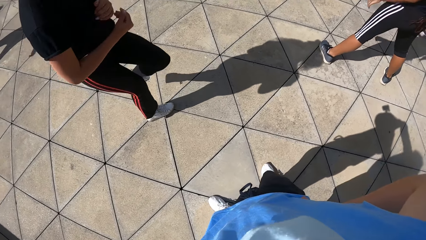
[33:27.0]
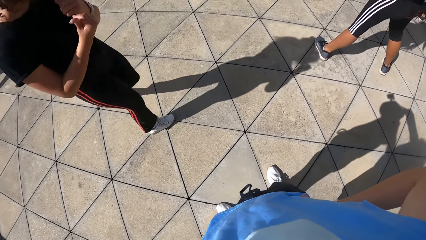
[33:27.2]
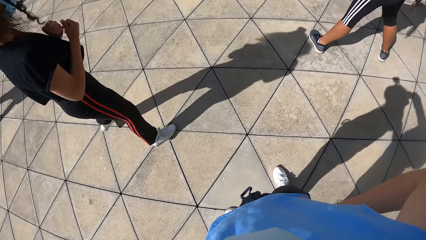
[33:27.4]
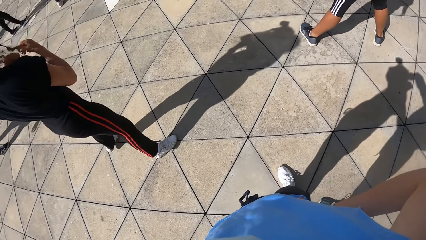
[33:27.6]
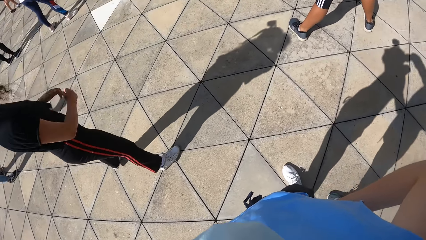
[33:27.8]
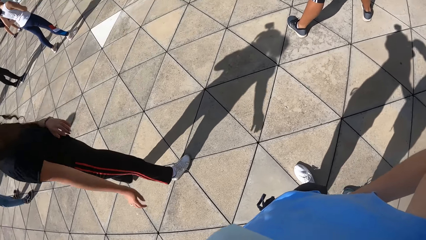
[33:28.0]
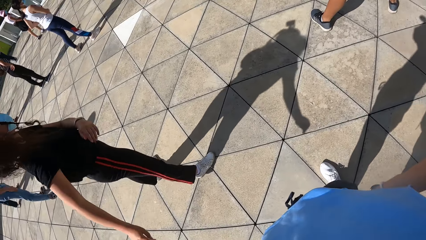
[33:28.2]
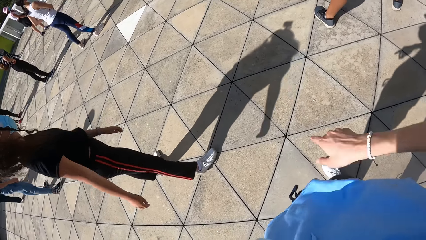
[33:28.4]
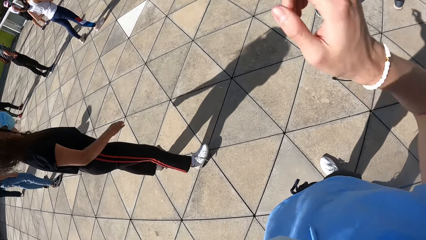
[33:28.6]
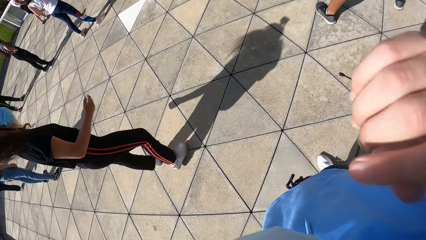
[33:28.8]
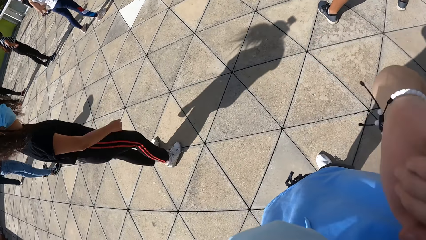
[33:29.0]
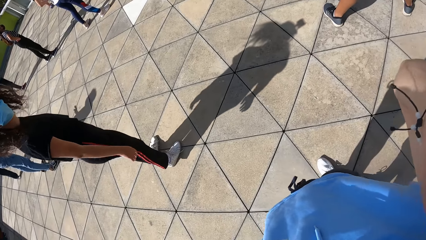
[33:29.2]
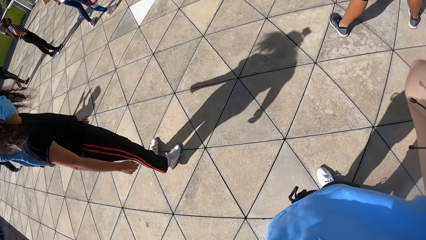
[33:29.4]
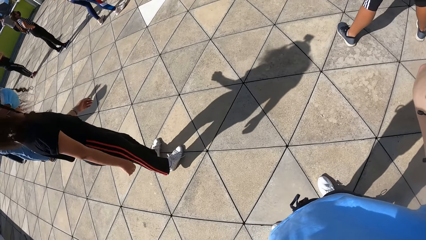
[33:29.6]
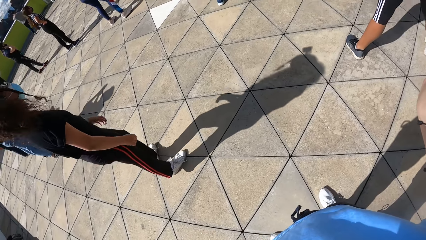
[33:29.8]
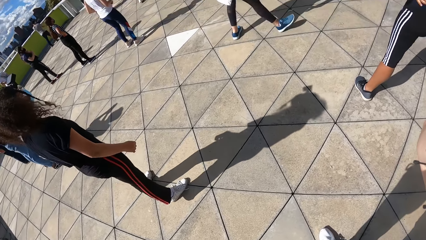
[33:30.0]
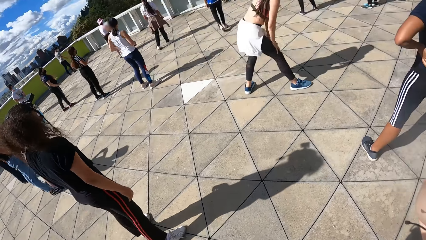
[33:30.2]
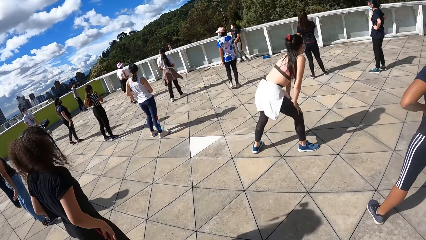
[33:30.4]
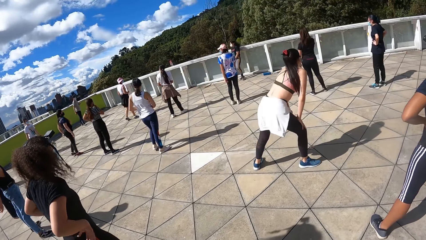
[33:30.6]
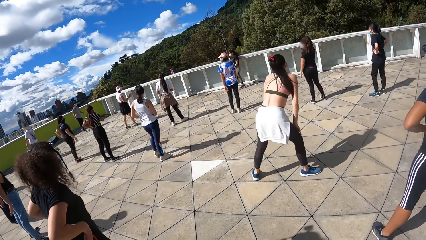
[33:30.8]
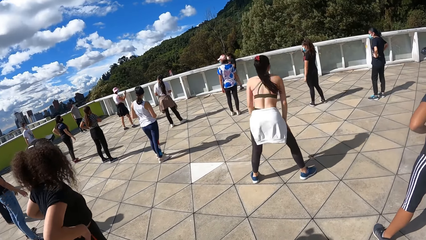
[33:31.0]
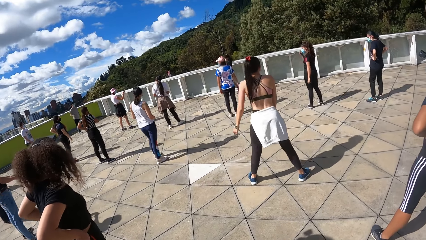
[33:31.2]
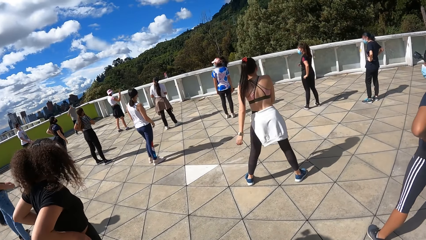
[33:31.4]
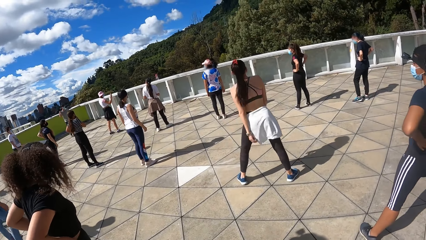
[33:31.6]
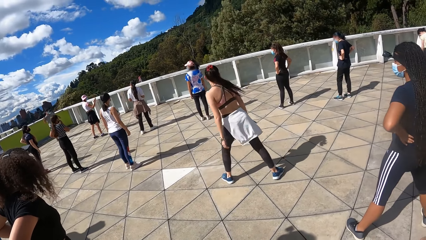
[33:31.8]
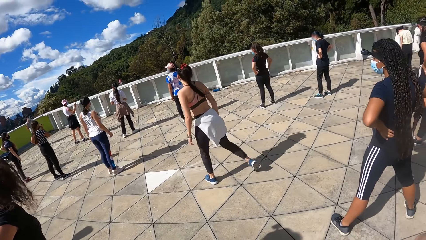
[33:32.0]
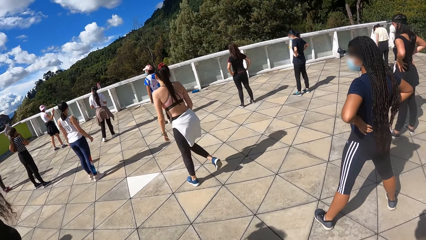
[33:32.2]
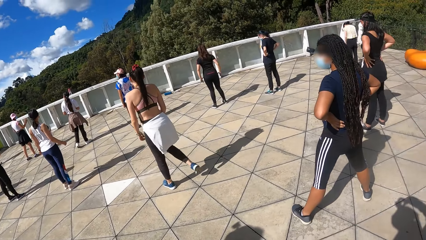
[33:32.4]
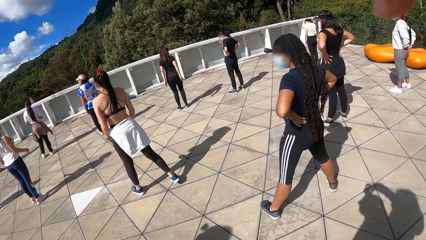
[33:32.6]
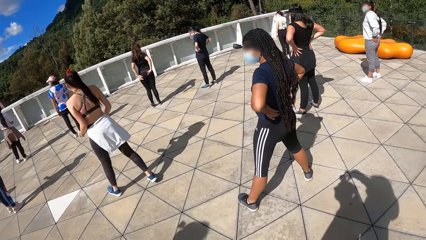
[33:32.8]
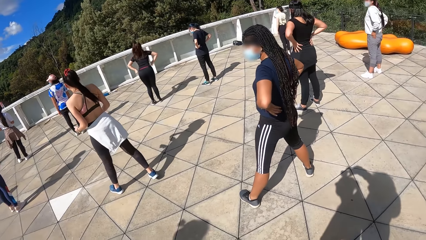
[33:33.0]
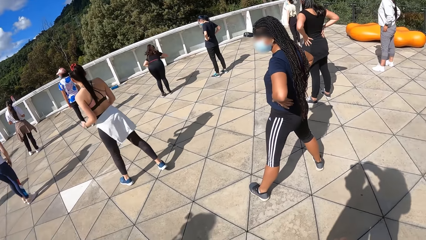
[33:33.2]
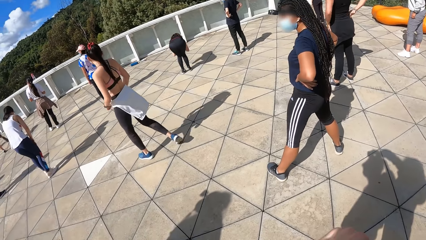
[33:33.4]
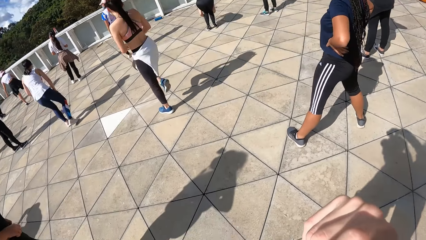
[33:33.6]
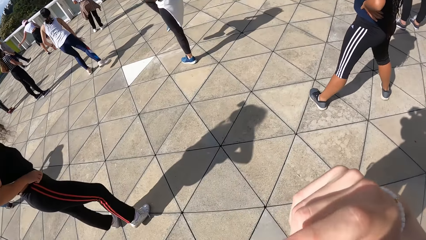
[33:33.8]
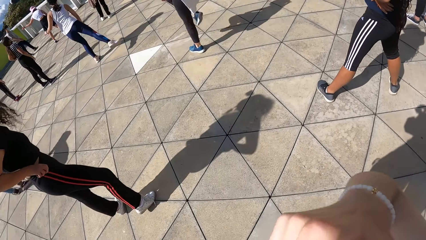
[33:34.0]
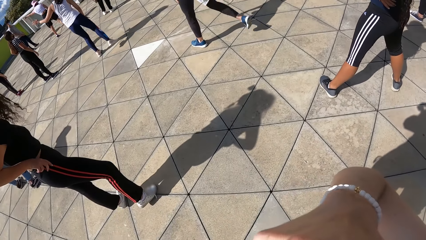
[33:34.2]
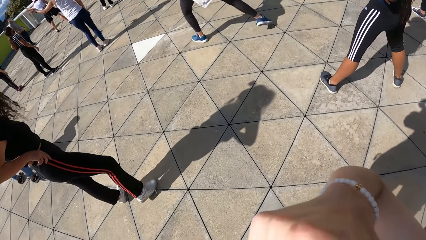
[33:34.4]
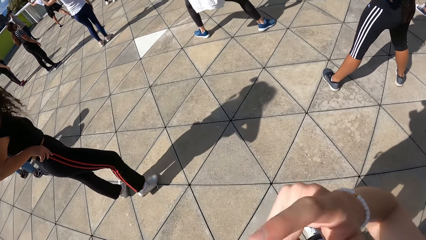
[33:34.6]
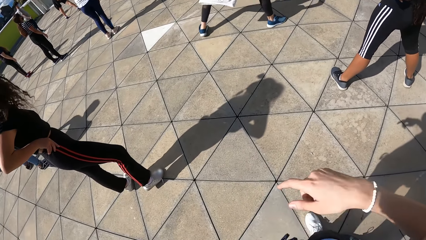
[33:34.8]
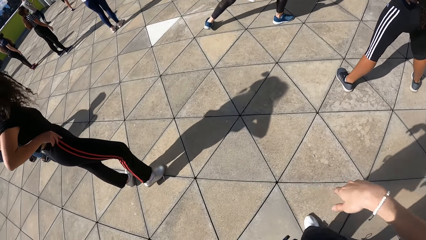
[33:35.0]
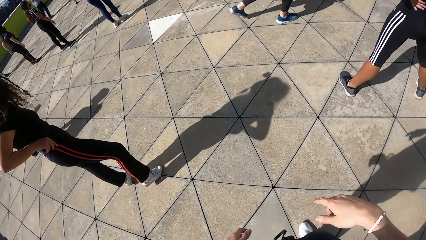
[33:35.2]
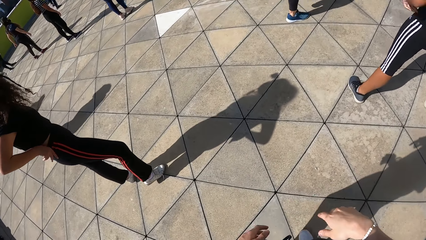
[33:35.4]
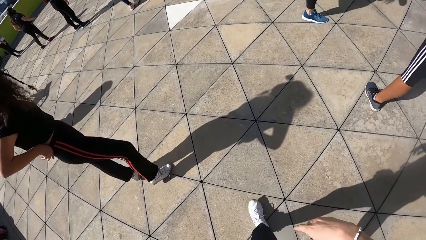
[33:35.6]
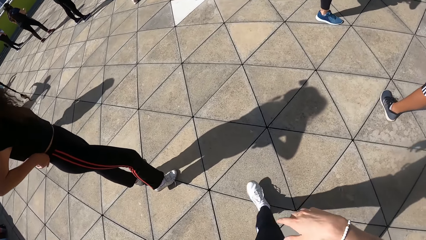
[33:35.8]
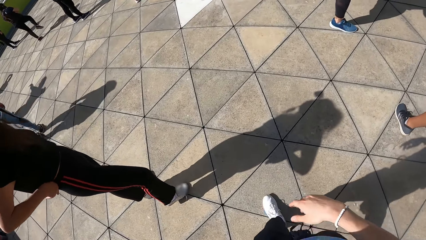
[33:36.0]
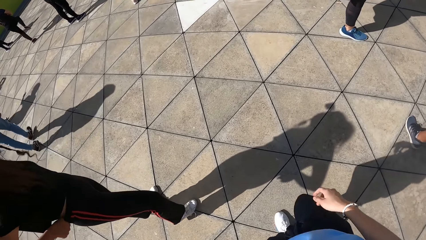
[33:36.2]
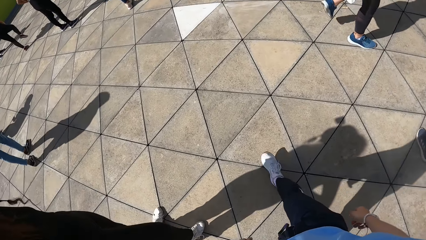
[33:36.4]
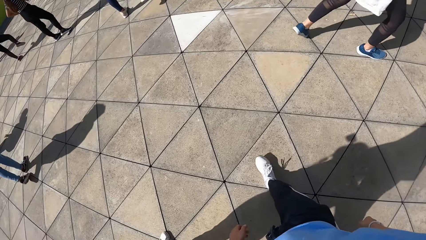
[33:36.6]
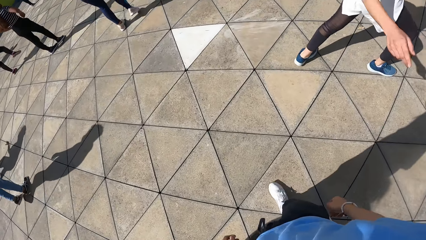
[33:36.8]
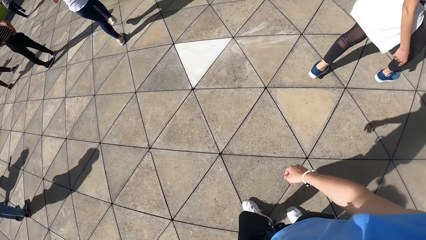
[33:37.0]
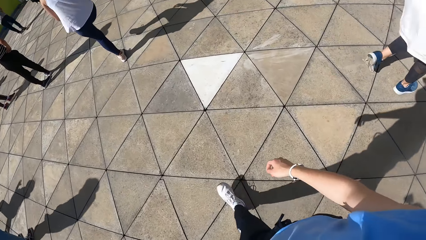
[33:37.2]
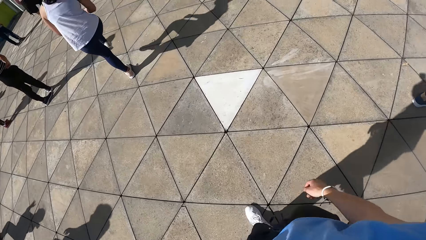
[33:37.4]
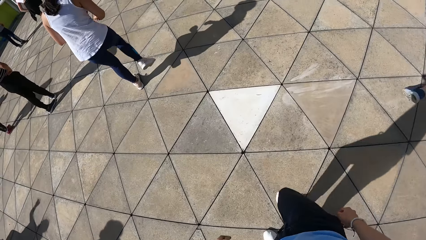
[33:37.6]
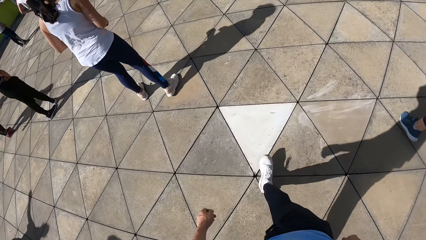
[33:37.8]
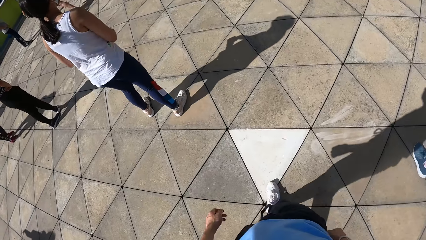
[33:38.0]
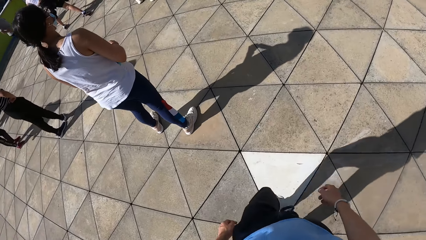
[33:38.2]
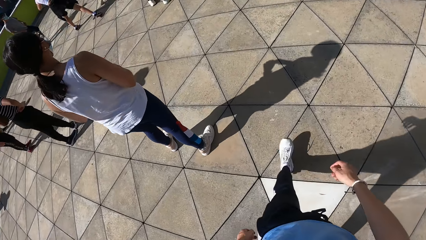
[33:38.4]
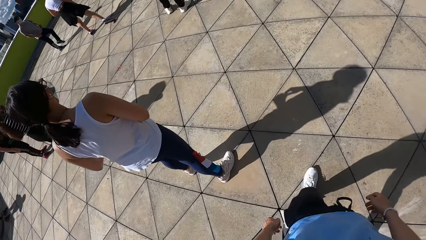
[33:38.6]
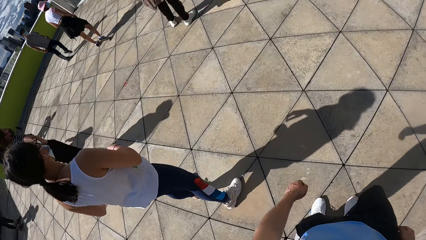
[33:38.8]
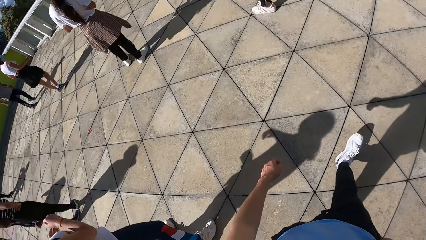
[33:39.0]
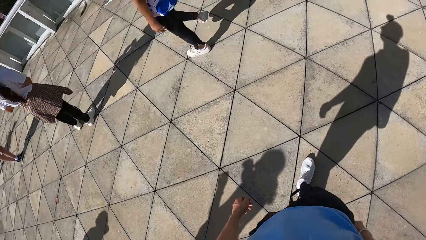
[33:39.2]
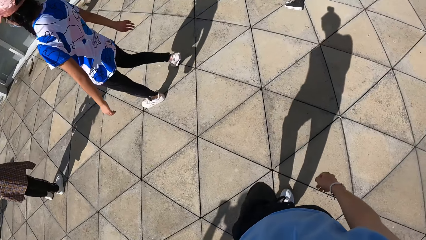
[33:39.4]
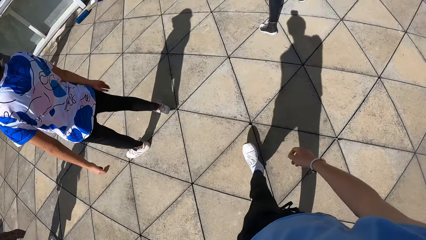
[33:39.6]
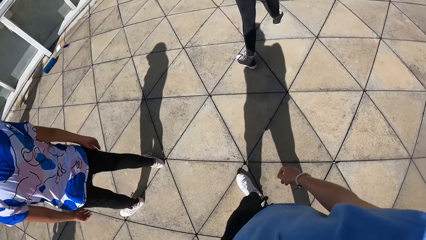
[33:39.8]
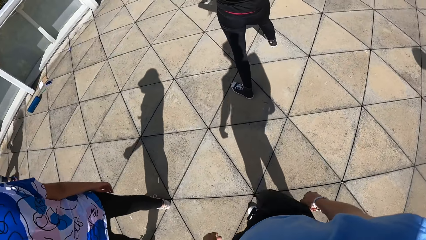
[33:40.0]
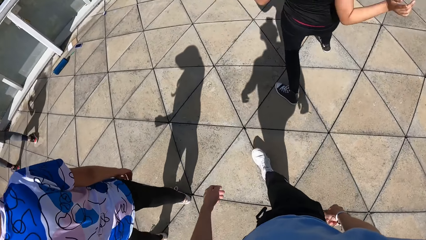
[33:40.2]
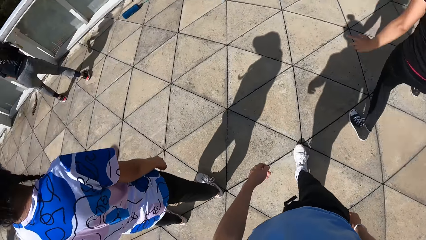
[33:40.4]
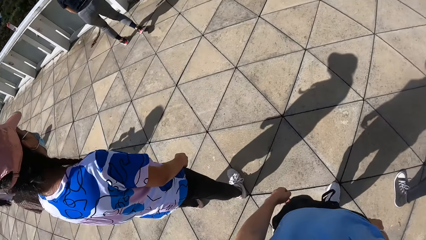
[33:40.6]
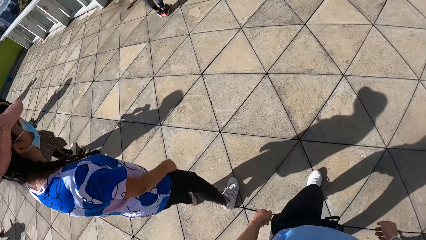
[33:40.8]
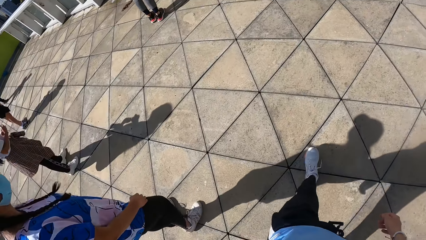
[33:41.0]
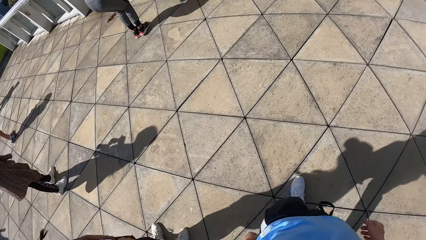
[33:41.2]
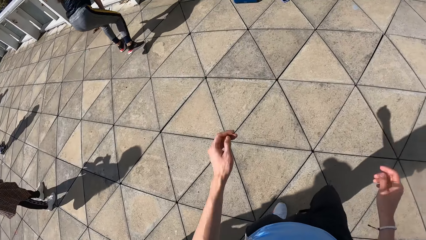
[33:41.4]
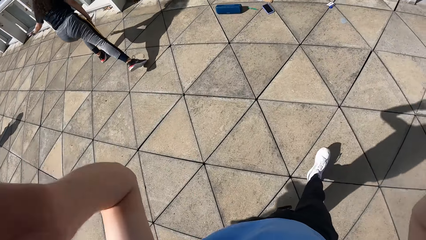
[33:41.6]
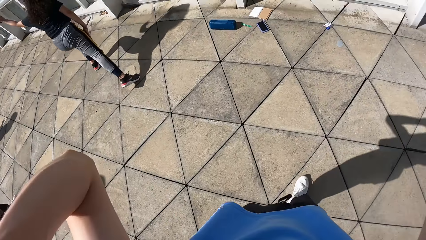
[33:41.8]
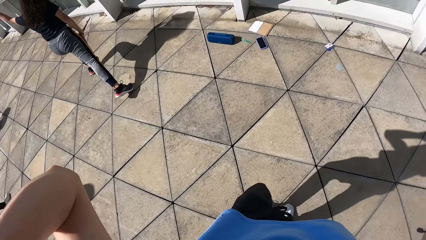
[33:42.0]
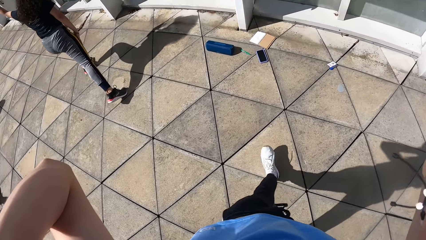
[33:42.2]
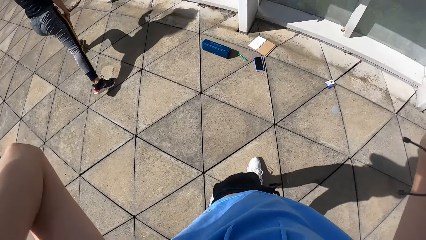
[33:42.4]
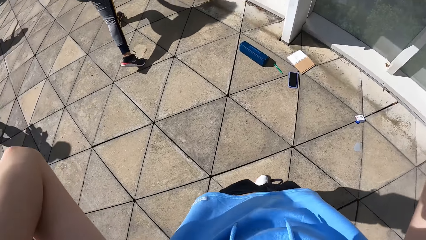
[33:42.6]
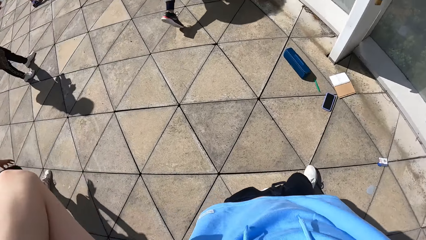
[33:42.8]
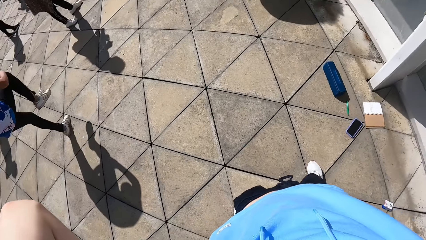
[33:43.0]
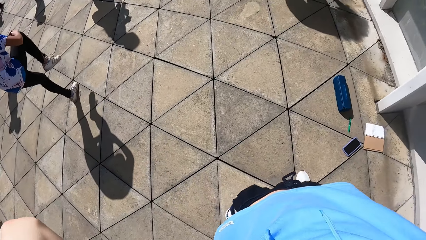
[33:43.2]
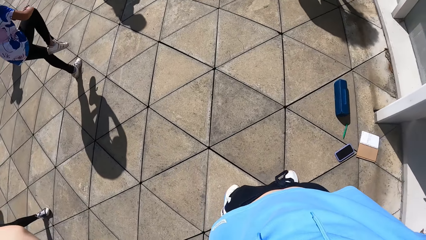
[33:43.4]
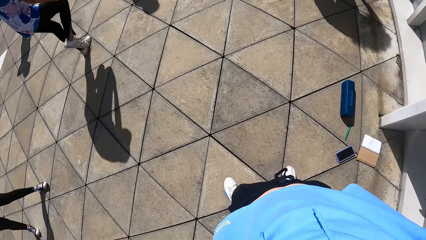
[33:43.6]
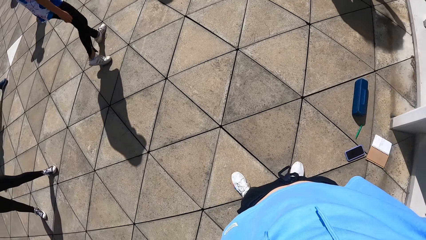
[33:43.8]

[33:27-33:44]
The camera wearer holds her face with her right hand. She lifts the hand. She walks around the compound. She adjusts the camera on her head.
